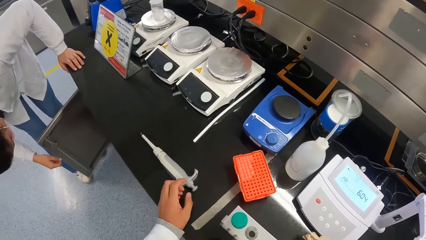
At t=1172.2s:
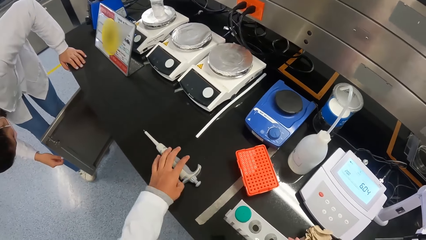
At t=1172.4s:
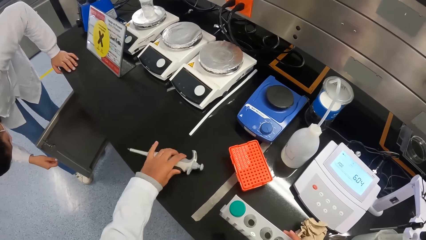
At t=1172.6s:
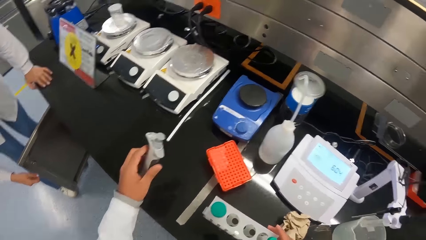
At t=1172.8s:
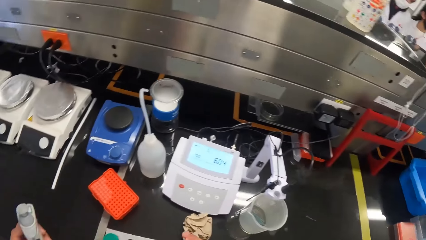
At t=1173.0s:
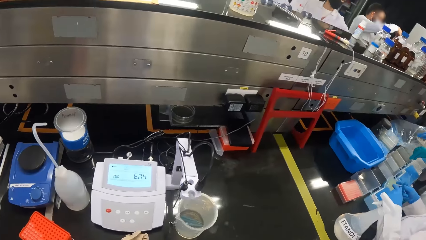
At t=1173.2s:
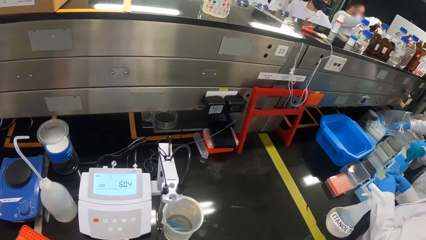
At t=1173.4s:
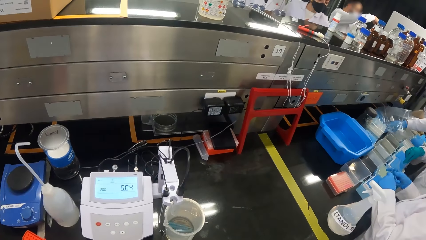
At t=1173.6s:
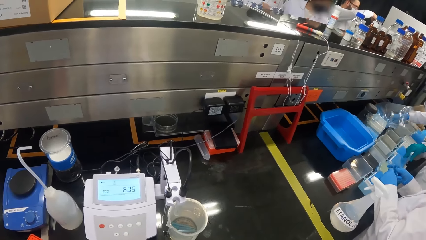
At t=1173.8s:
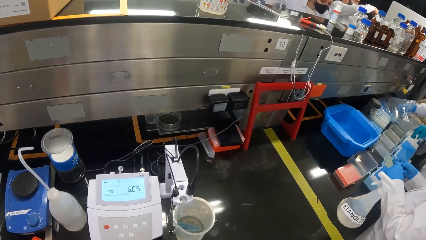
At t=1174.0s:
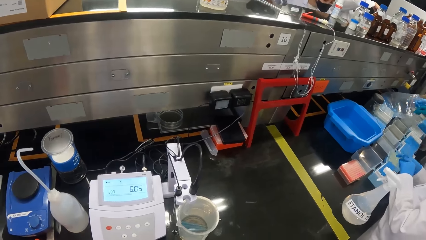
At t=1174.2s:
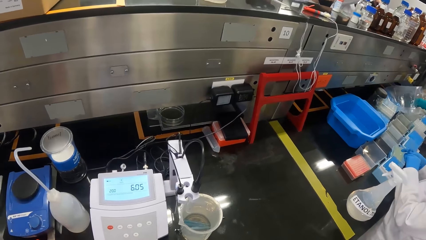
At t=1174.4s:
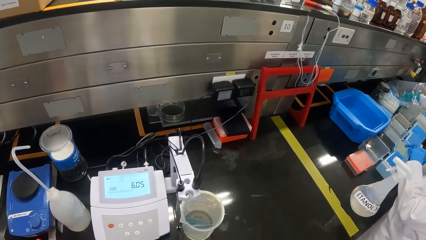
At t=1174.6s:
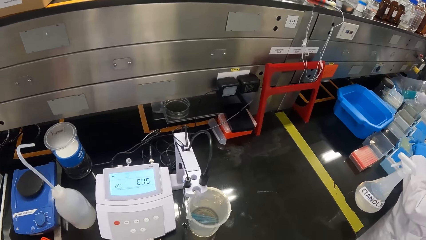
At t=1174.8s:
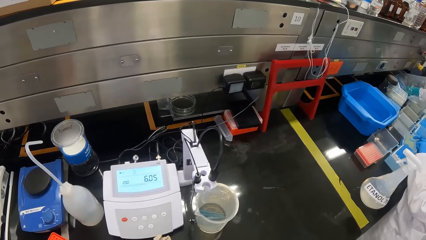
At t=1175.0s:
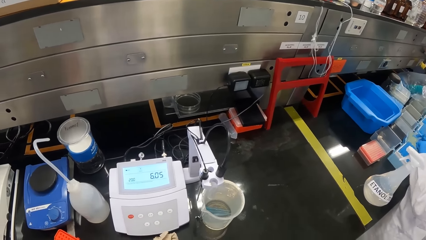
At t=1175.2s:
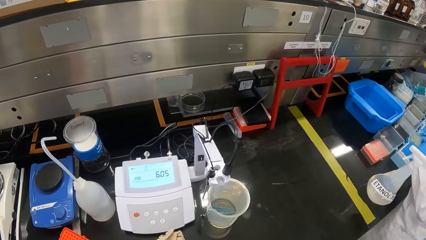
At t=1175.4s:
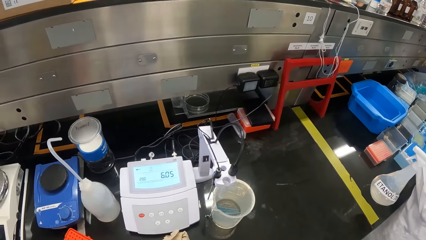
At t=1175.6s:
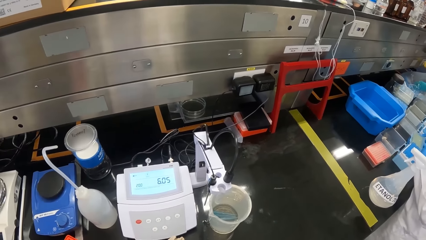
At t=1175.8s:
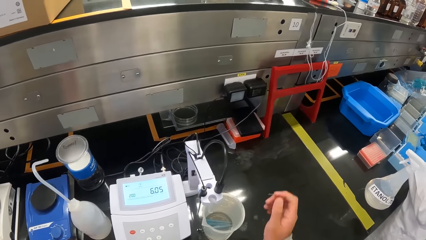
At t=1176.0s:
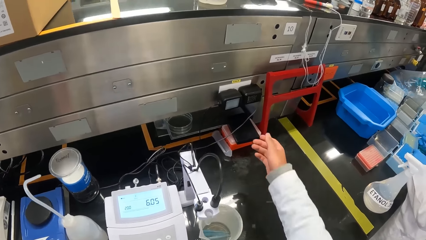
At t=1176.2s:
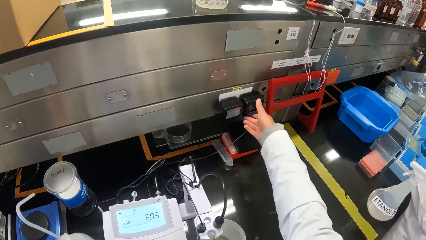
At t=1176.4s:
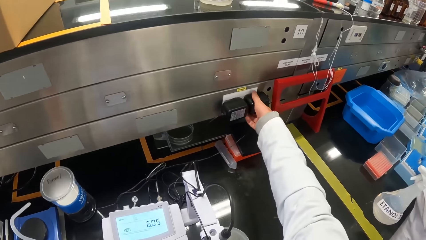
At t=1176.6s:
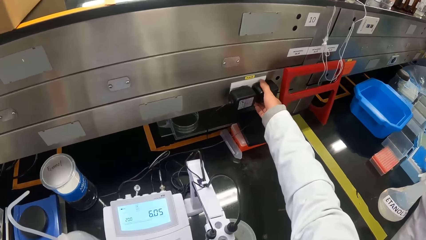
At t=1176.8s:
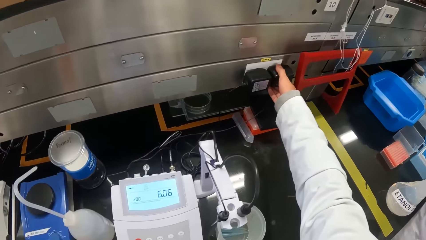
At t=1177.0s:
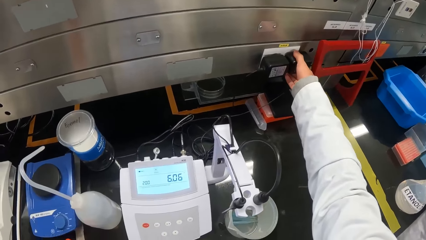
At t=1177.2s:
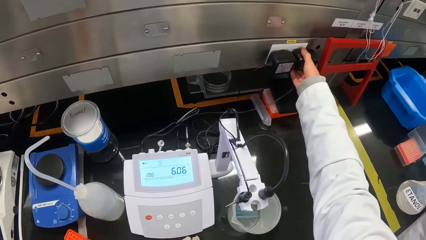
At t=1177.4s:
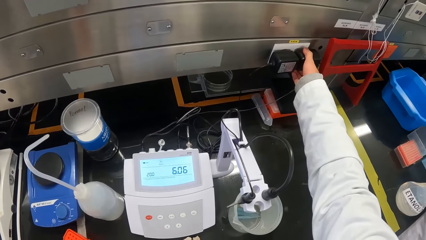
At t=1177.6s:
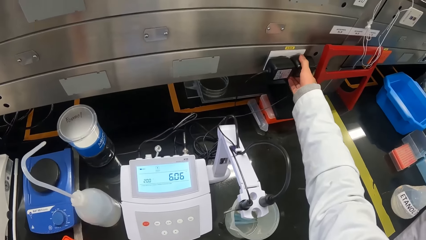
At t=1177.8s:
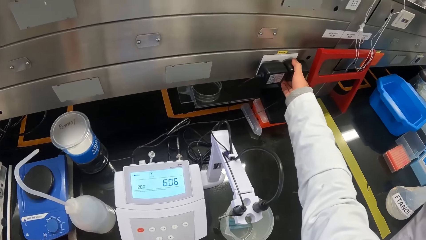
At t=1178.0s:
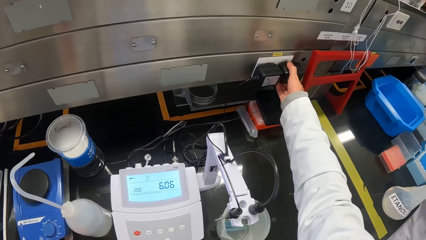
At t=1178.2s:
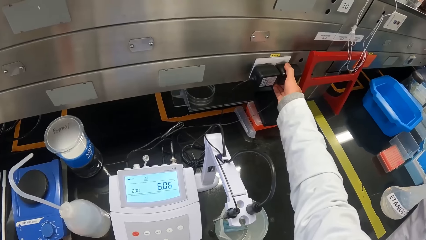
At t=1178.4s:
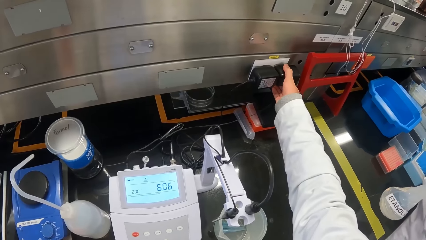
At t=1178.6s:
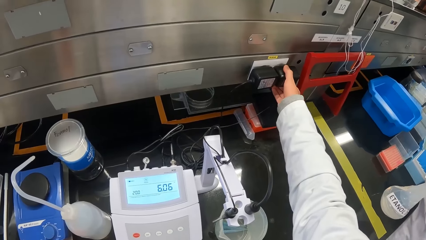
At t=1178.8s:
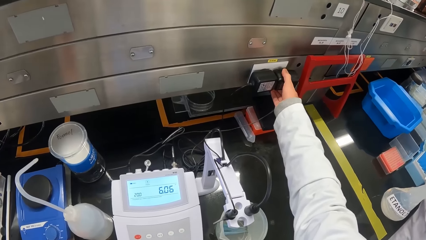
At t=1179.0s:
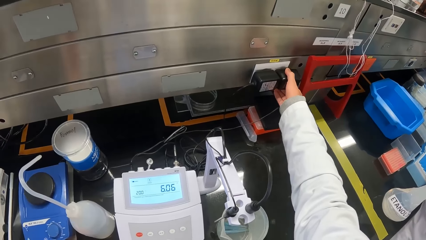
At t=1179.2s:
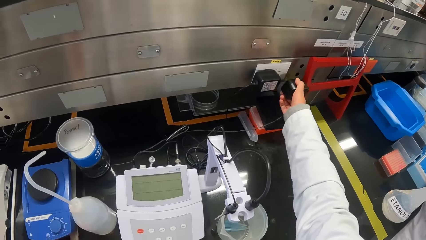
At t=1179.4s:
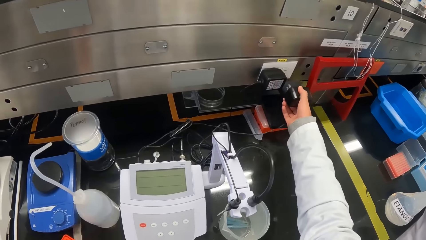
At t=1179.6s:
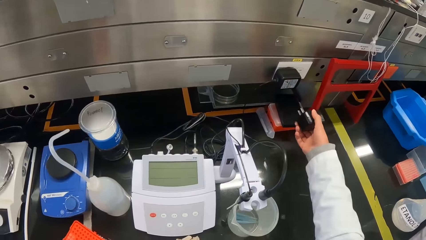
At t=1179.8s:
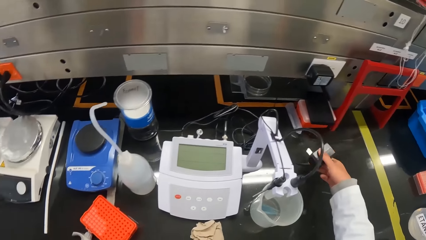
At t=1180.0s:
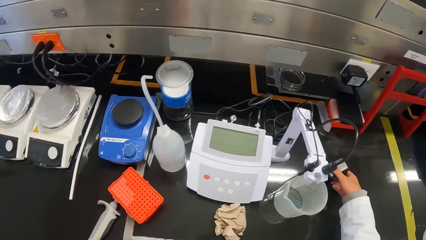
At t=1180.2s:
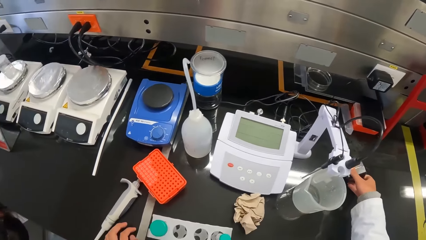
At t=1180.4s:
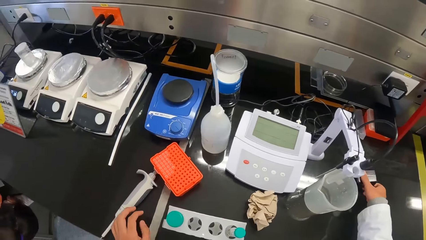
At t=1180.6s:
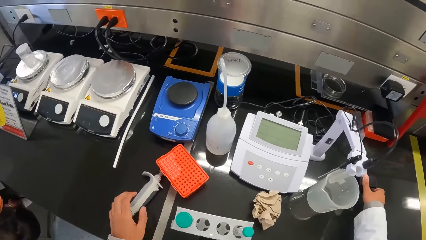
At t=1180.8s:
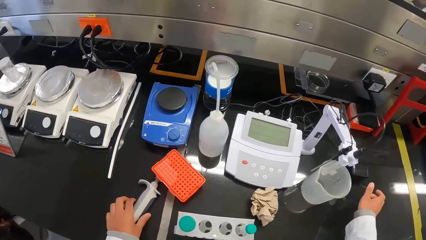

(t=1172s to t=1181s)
The camera wearer picks up a pipette from the table with her left hand. She pulls out a plug from a socket with her right hand.

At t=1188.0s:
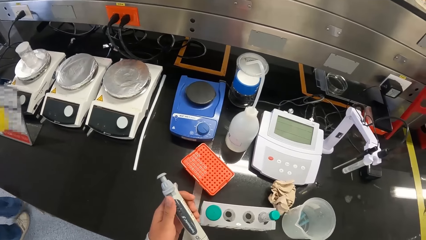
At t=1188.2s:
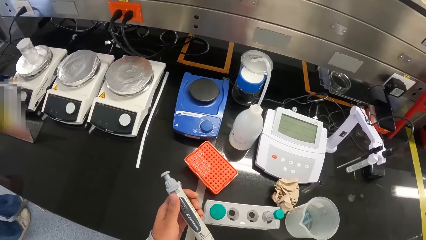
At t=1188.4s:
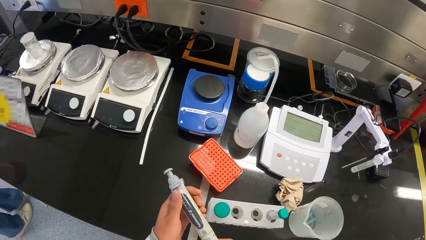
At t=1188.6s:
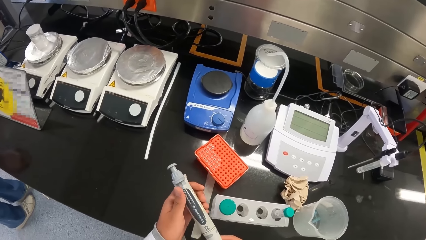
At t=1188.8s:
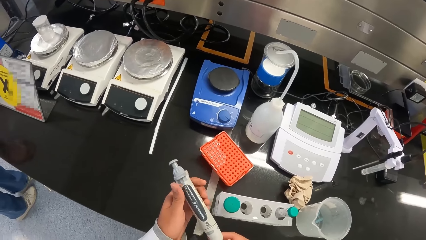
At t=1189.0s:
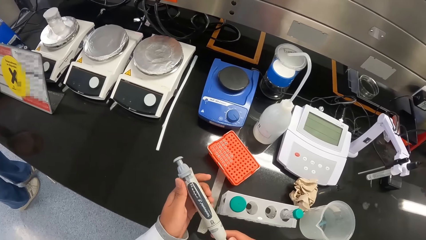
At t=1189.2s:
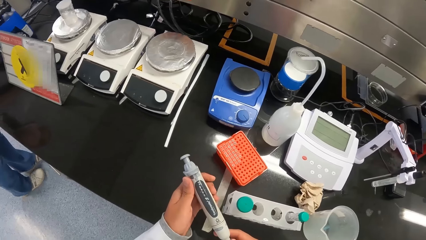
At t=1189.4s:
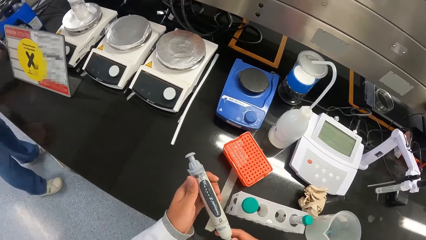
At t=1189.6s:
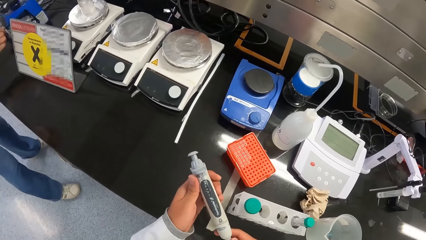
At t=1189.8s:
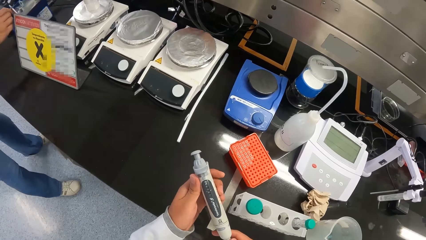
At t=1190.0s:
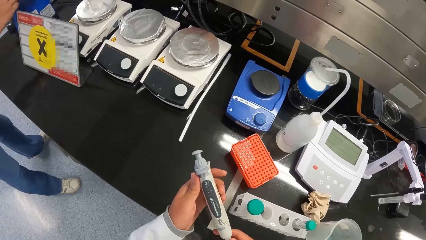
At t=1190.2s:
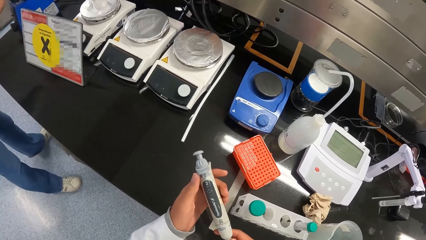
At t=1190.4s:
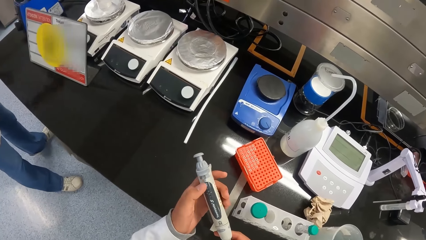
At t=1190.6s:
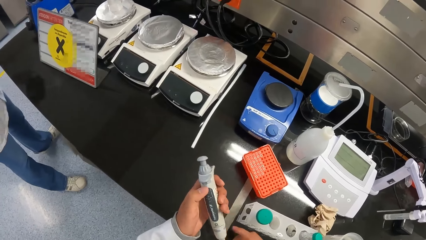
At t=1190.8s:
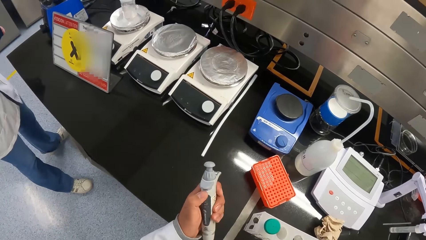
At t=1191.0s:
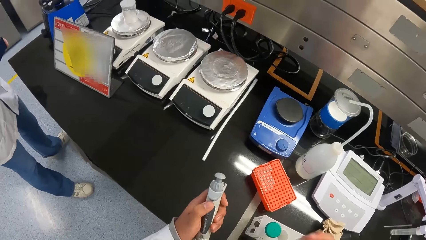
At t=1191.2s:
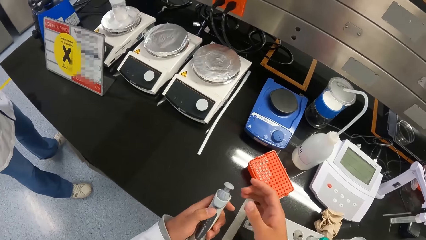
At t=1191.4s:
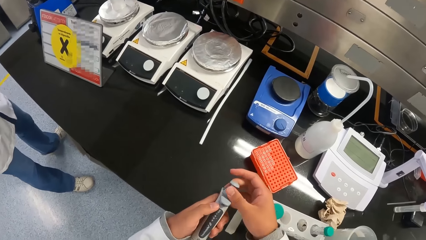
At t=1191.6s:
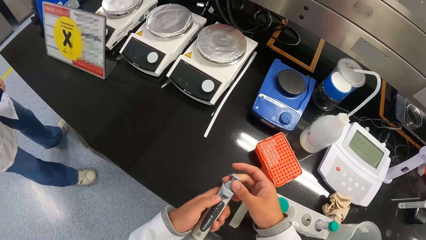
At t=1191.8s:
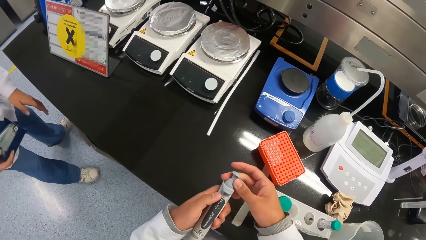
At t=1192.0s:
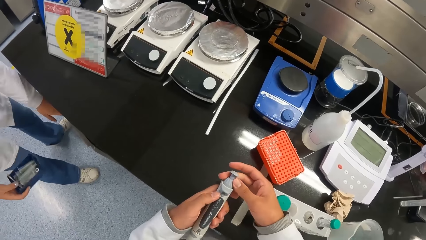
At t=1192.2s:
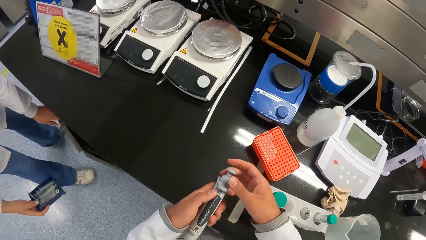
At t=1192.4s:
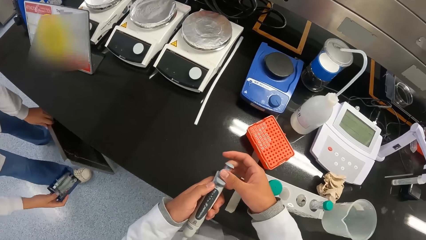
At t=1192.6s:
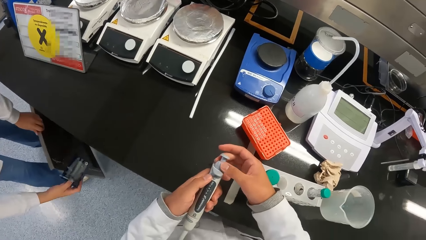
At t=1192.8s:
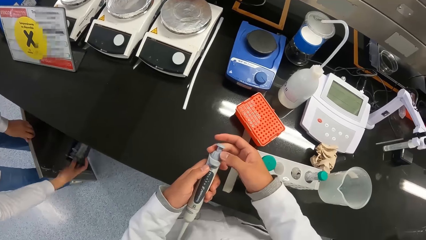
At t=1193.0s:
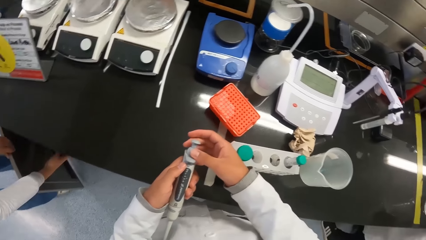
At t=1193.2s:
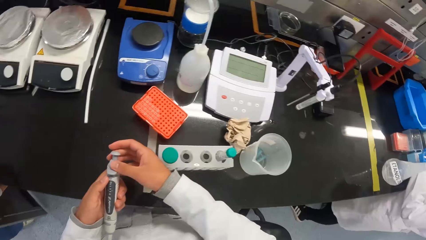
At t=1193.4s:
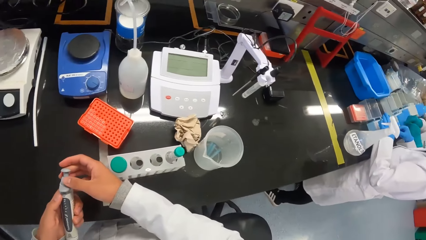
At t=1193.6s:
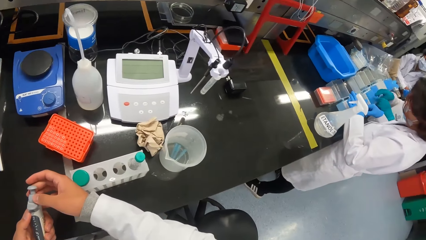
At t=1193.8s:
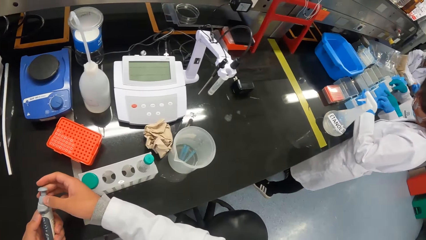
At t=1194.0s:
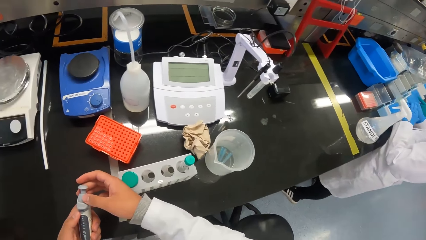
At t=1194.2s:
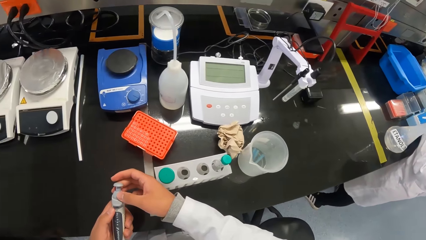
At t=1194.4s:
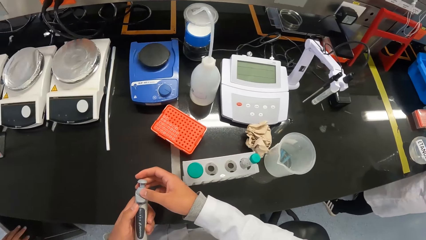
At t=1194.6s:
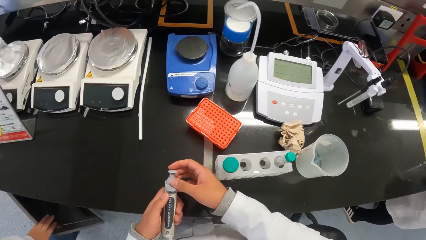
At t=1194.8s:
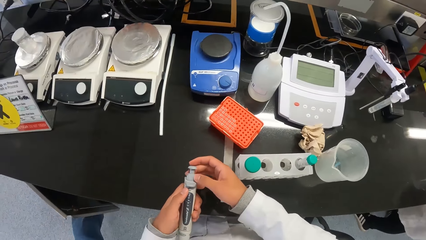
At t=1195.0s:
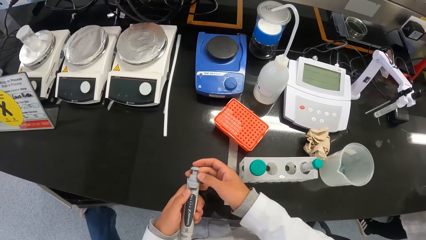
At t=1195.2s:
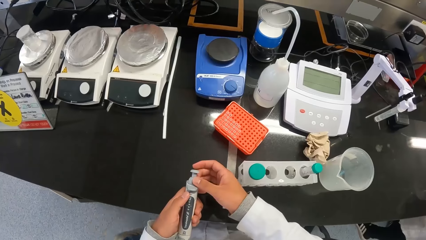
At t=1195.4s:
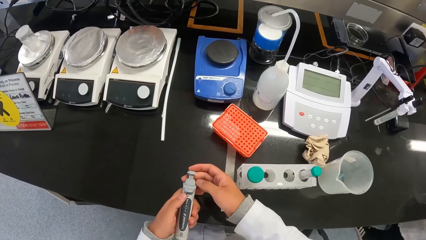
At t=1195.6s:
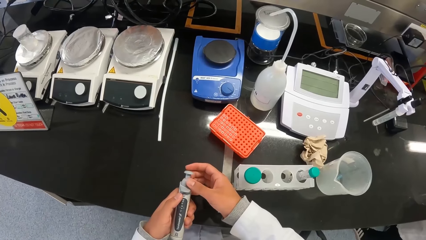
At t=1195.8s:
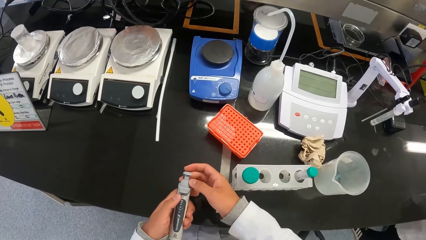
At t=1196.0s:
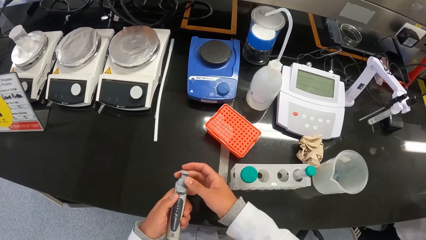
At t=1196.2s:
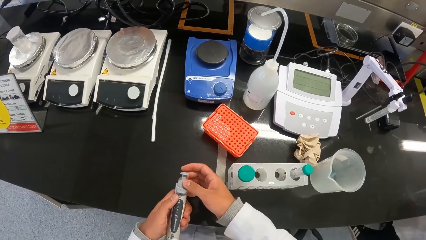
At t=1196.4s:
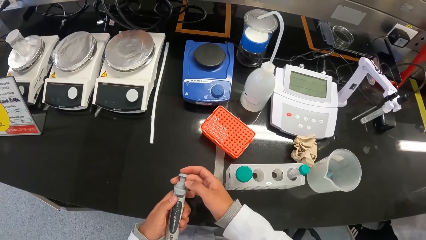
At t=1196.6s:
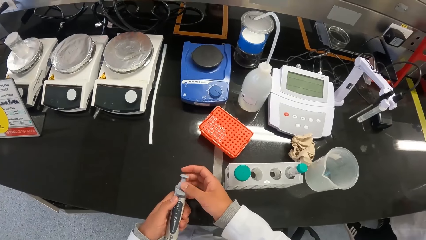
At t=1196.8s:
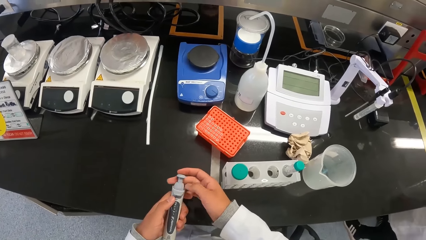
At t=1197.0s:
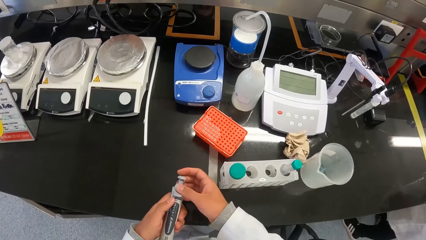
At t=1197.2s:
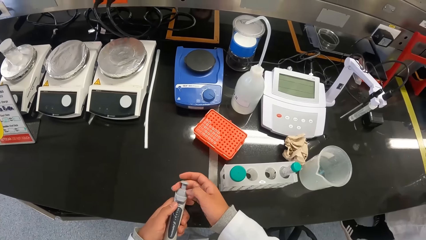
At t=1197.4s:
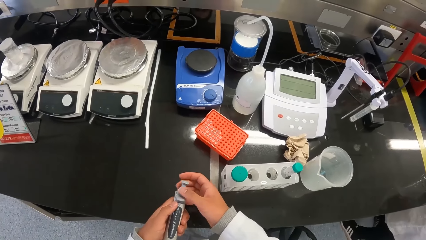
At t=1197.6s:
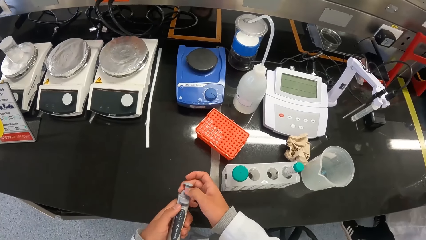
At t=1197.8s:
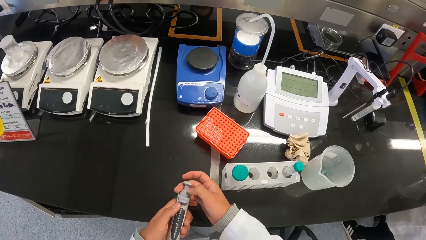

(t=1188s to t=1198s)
A woman picks up a box from the table with her right hand. The camera wearer operates the pipette with her right hand. She adjusts the pipette. The woman opens a cupboard with her left hand, places the box inside the cupboard with her right hand, and closes the cupboard with her left leg.
